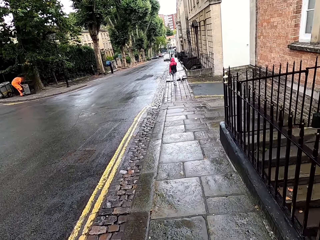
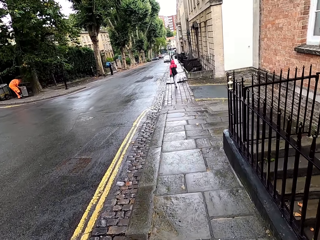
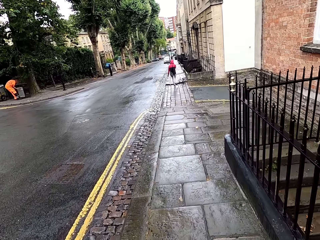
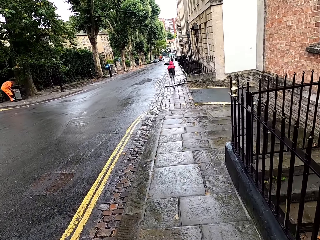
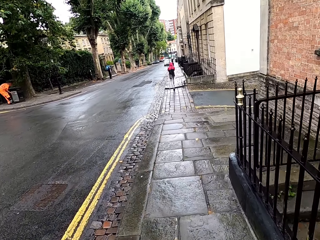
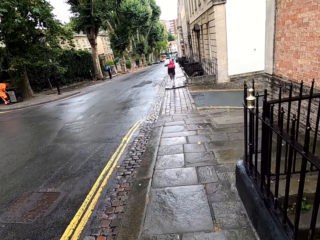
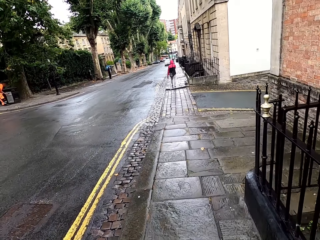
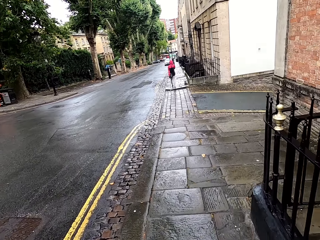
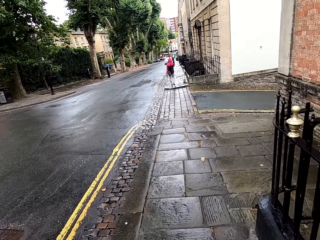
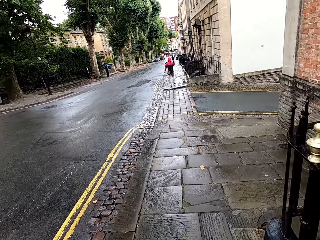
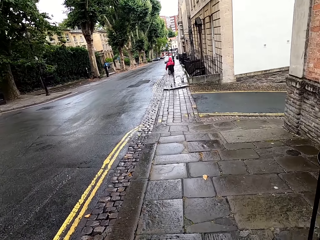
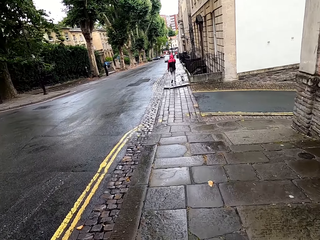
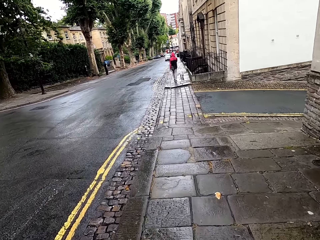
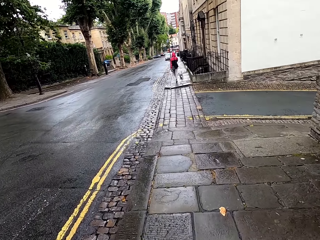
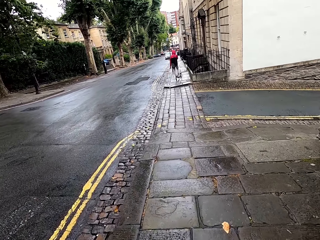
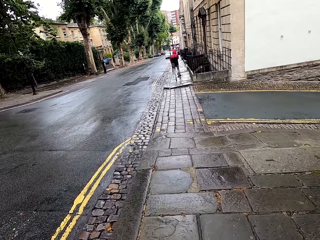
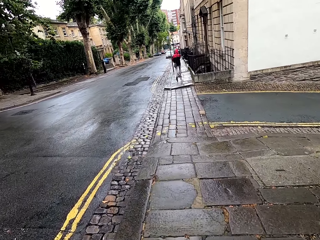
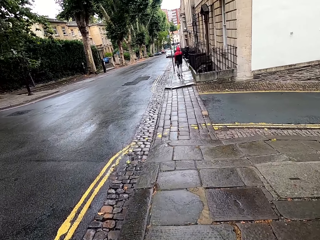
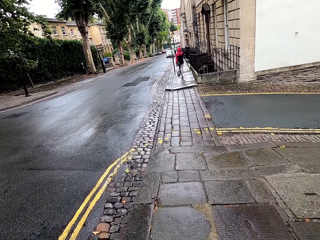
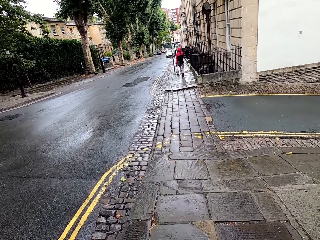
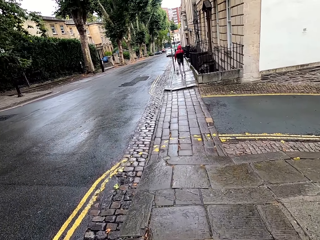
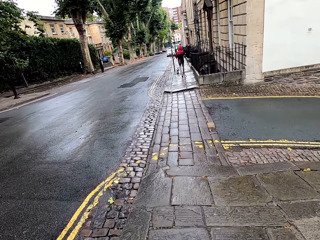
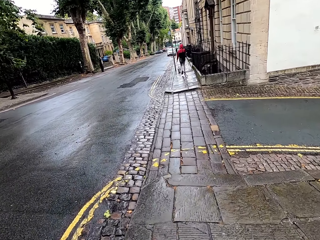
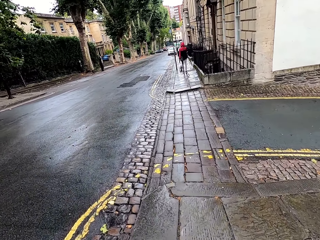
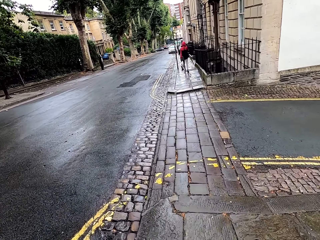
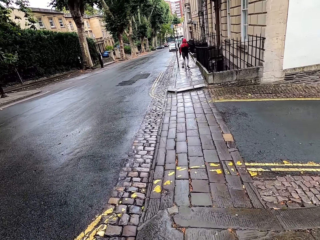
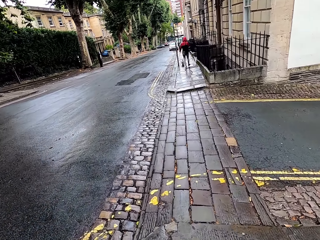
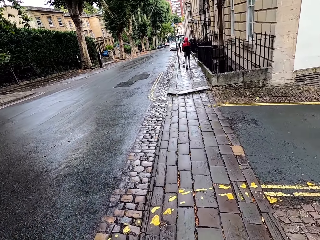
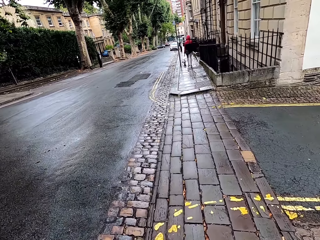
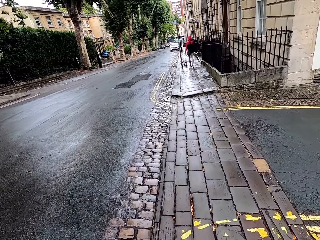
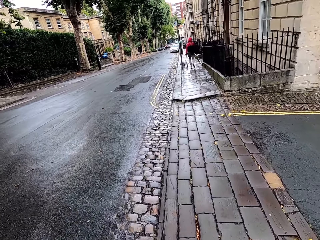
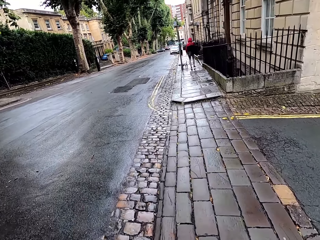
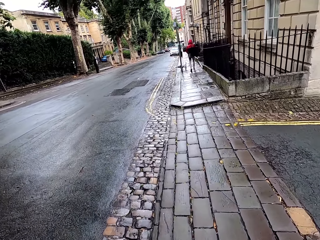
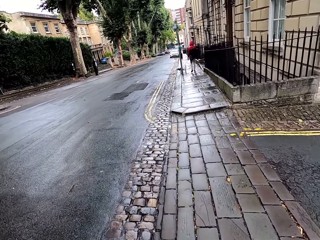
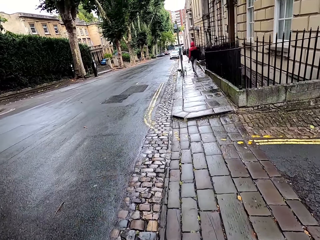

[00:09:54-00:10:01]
The camera wearer walks past a person.

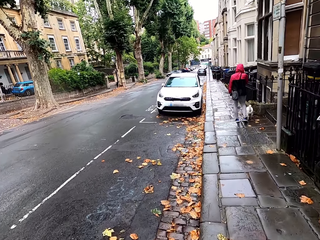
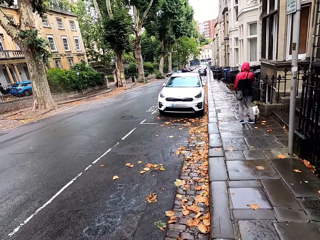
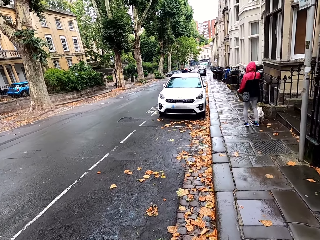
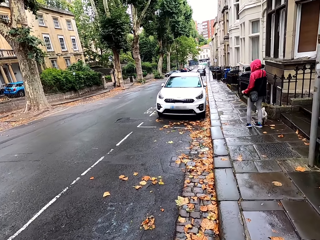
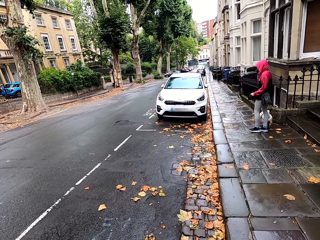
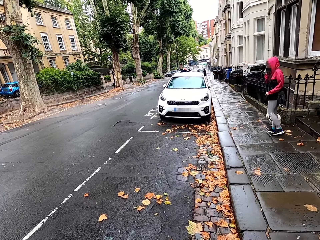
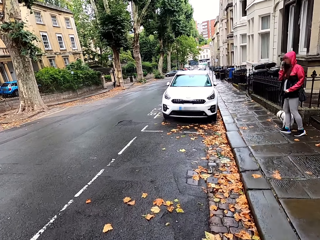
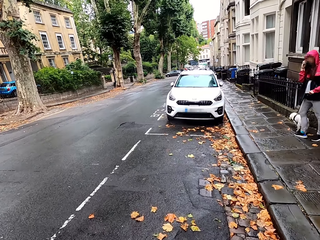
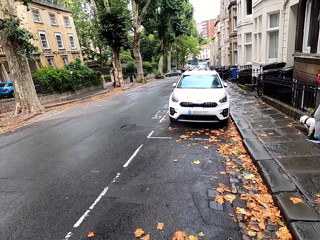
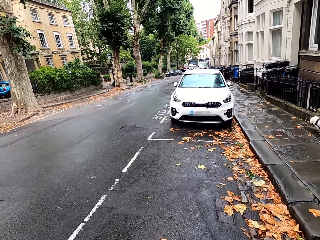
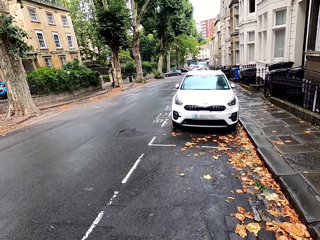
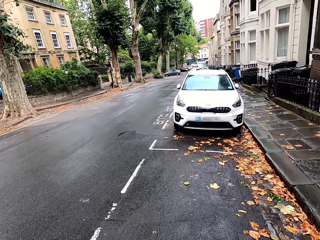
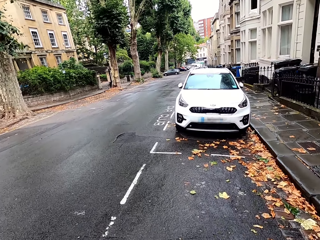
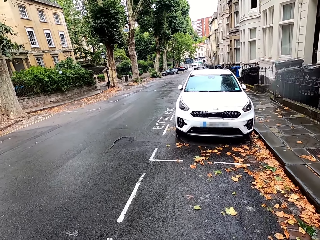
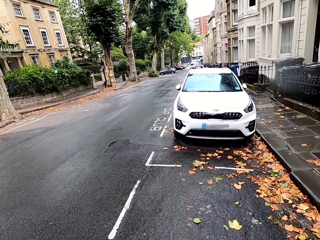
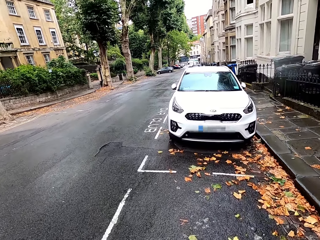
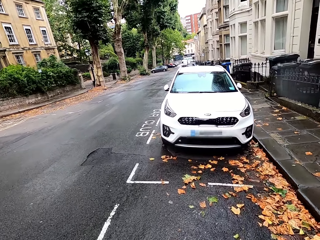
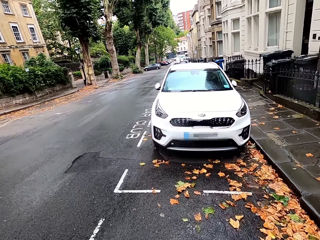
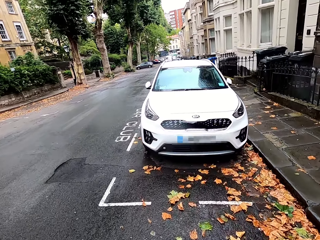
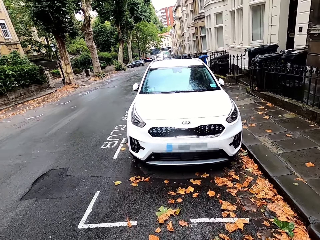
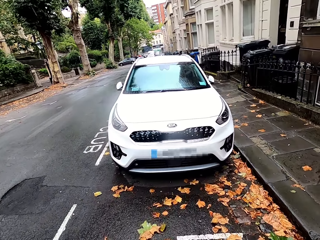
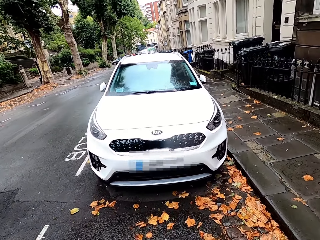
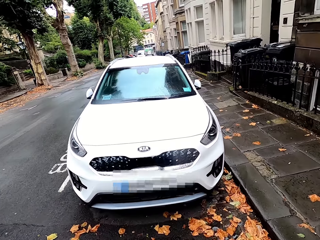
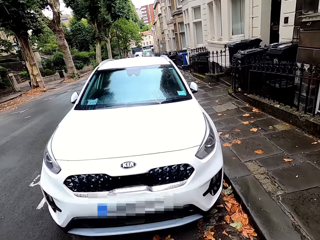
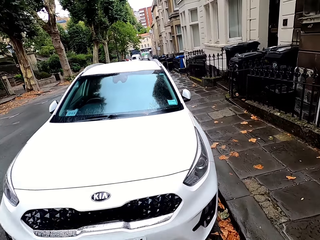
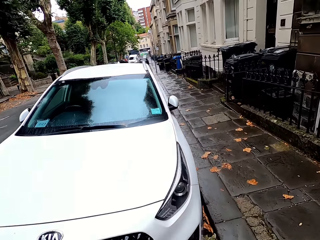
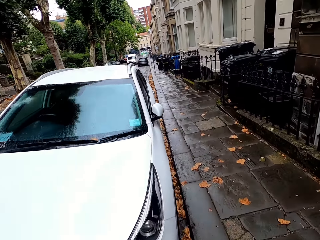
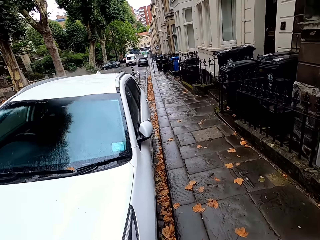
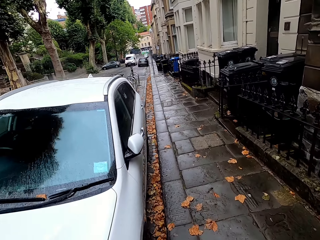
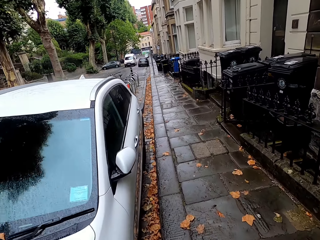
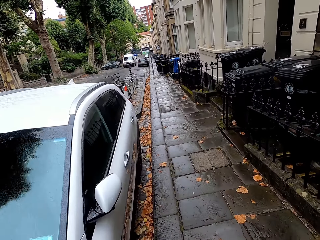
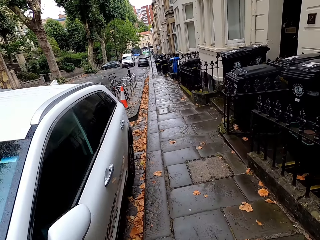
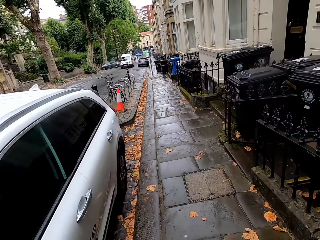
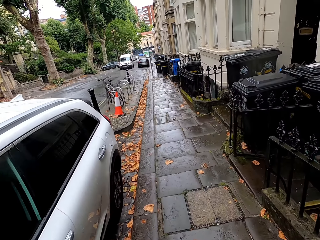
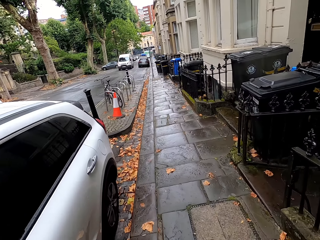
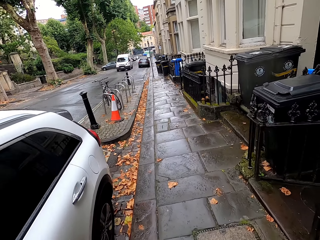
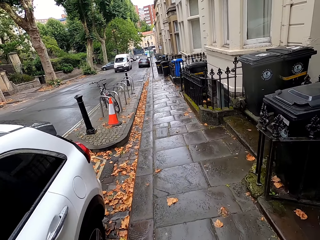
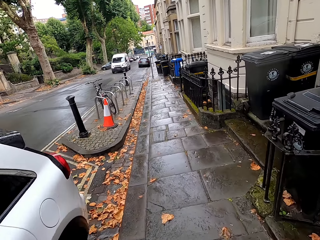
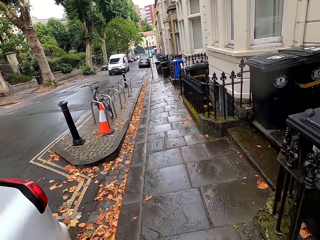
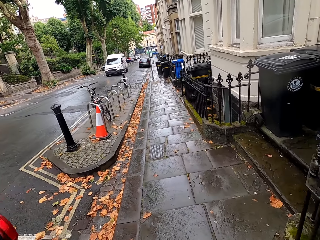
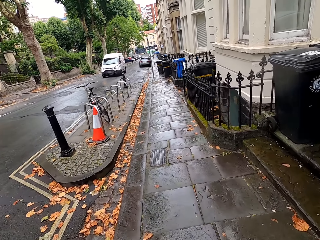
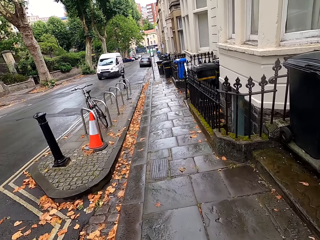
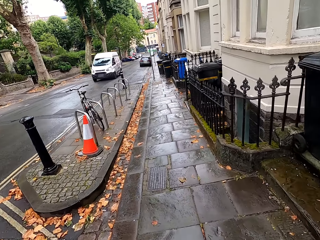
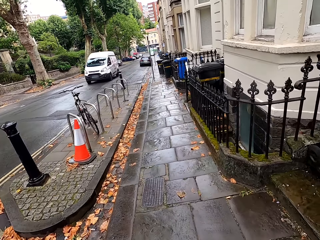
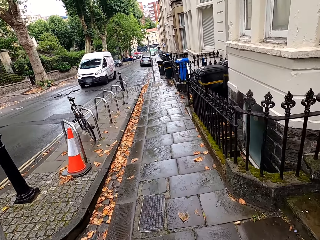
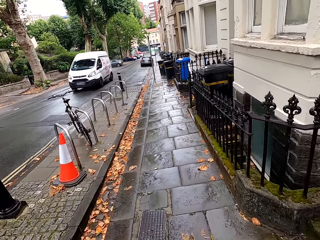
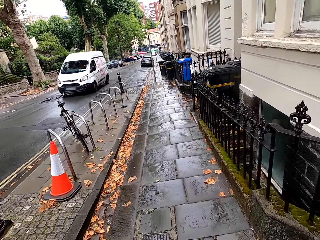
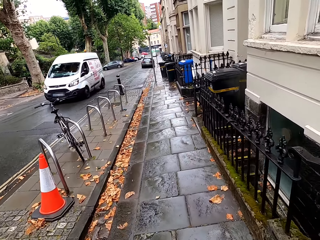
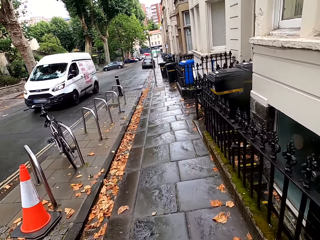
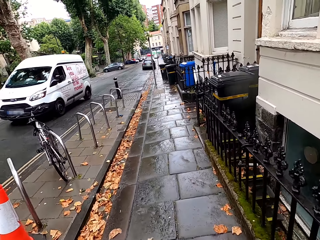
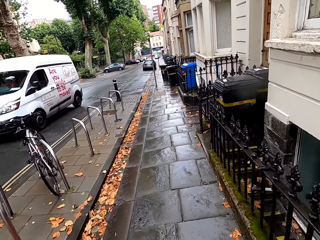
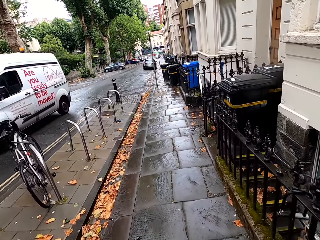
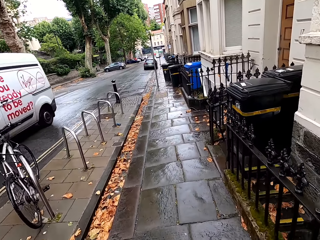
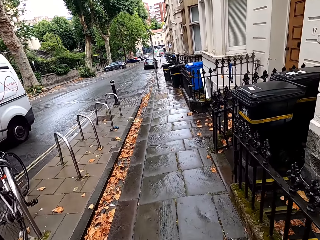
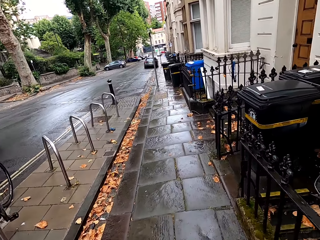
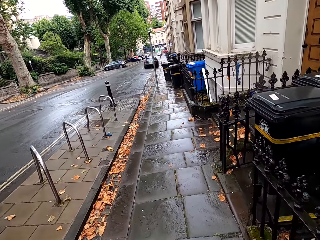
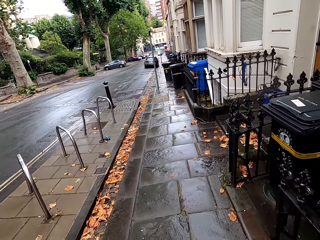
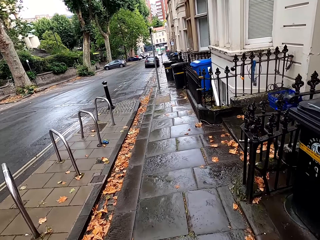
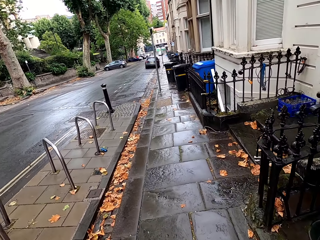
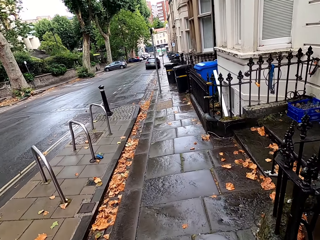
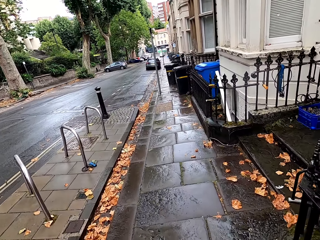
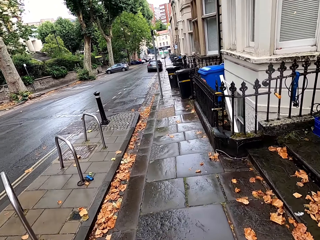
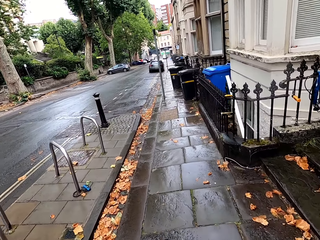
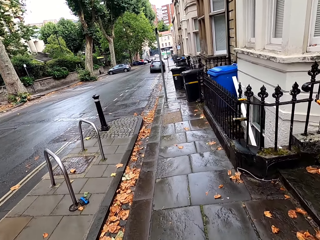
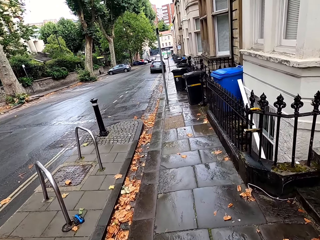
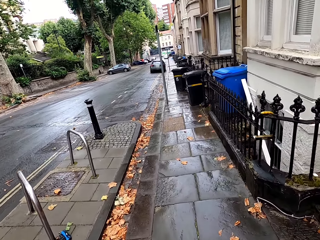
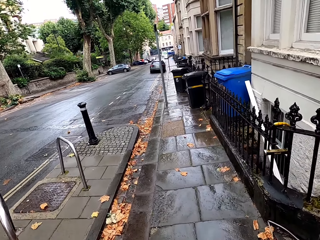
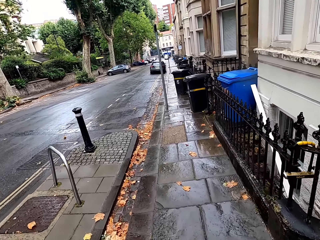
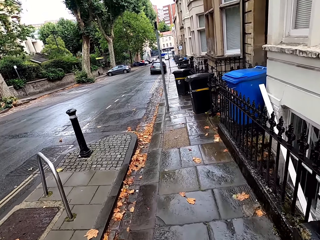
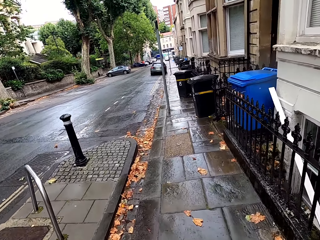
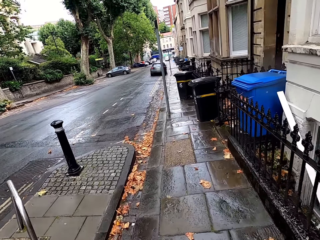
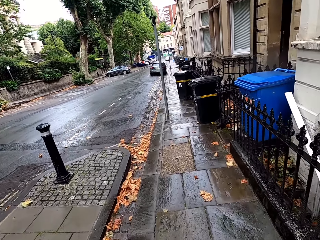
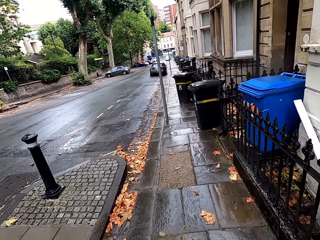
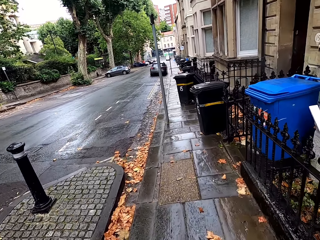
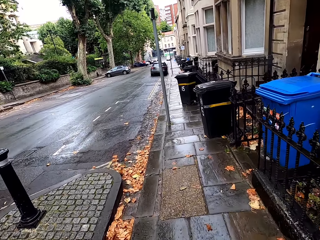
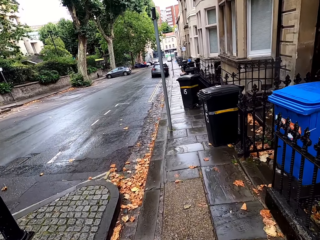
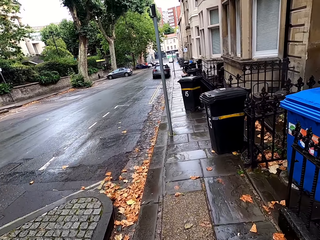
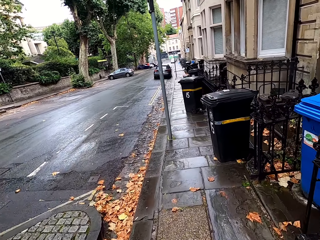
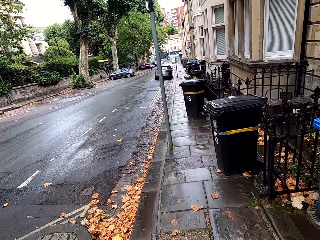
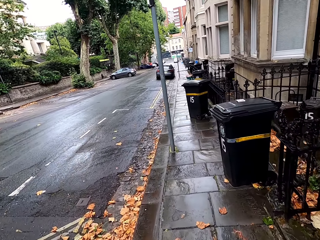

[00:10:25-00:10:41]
A person interacts with the camera wearer. The camera wearer walks past the white car. They walk past the white van.
